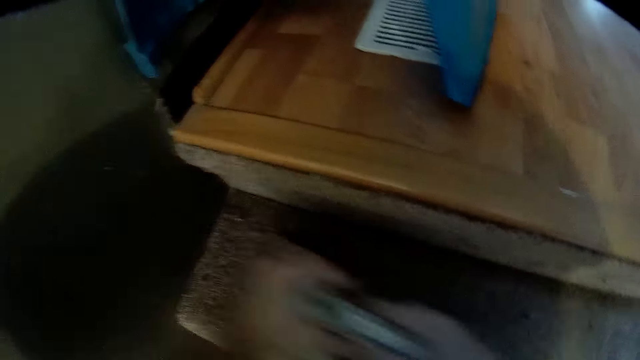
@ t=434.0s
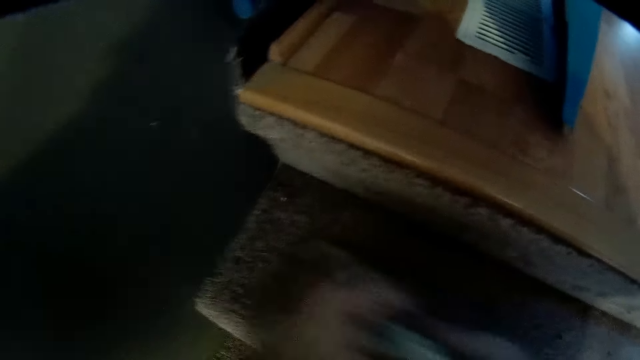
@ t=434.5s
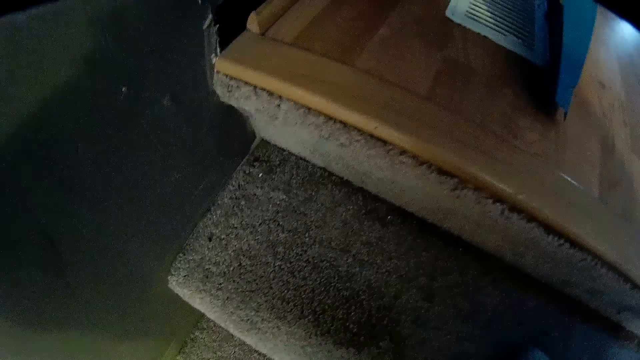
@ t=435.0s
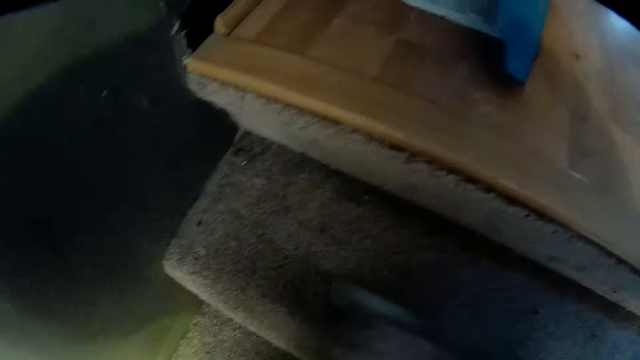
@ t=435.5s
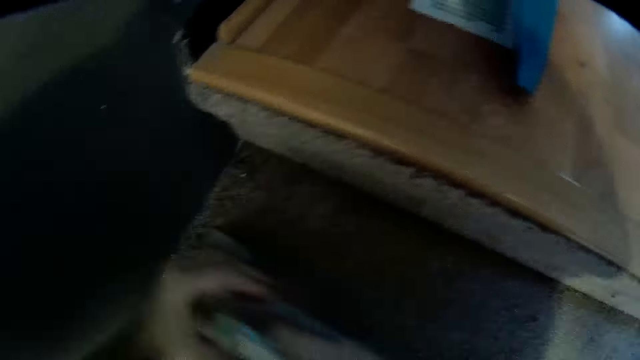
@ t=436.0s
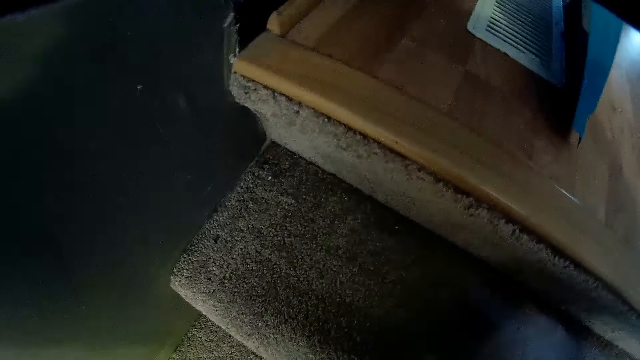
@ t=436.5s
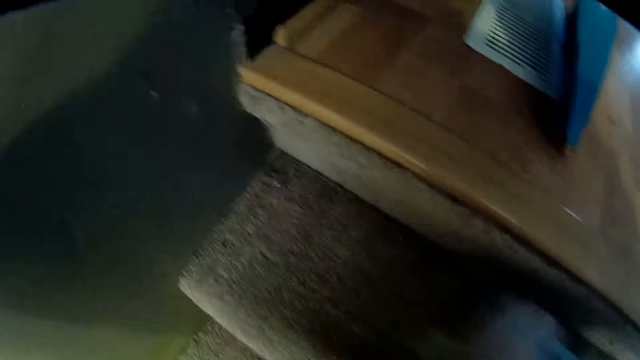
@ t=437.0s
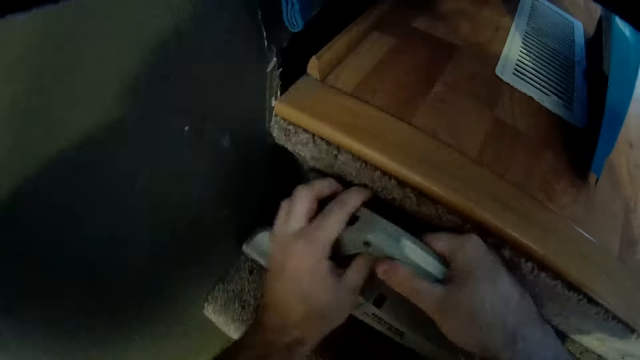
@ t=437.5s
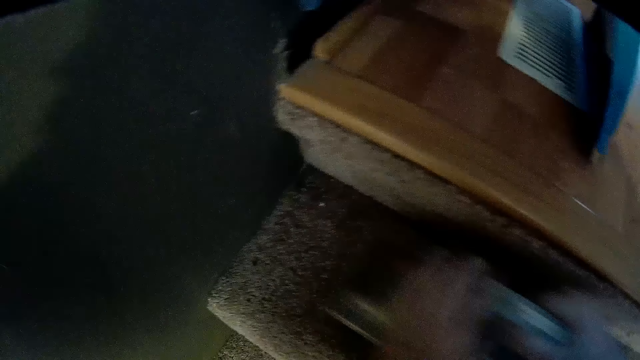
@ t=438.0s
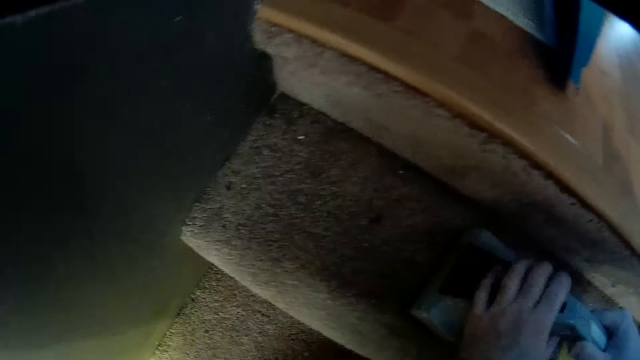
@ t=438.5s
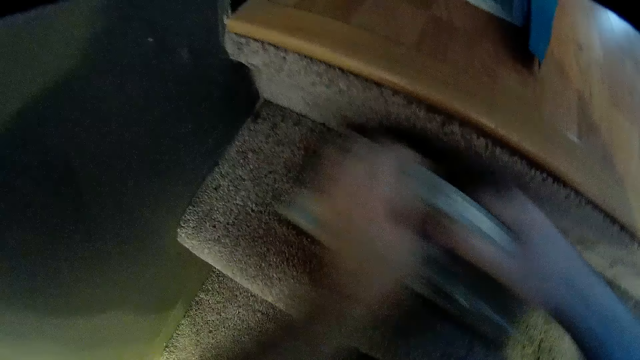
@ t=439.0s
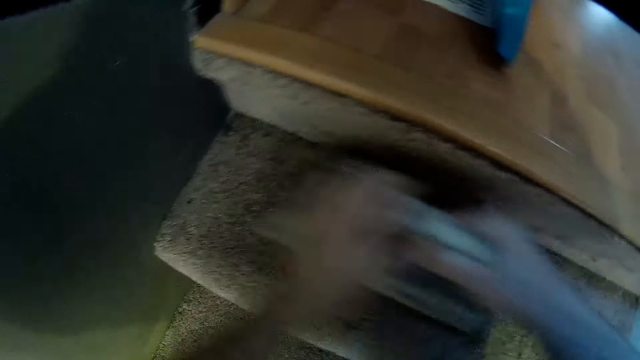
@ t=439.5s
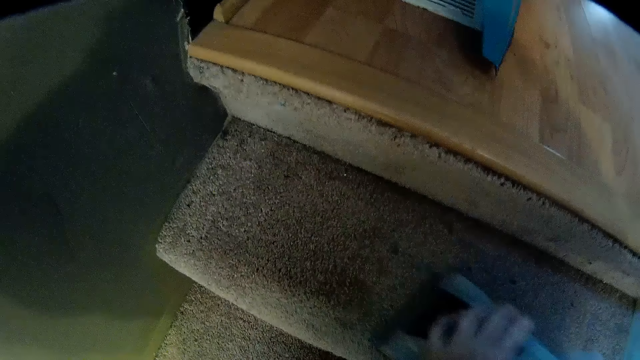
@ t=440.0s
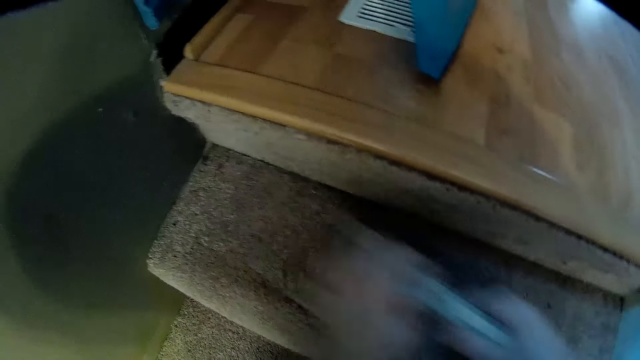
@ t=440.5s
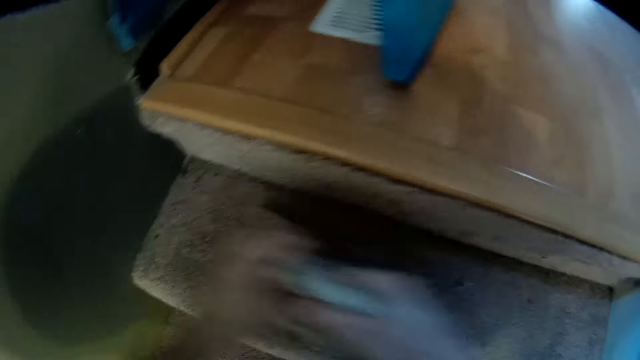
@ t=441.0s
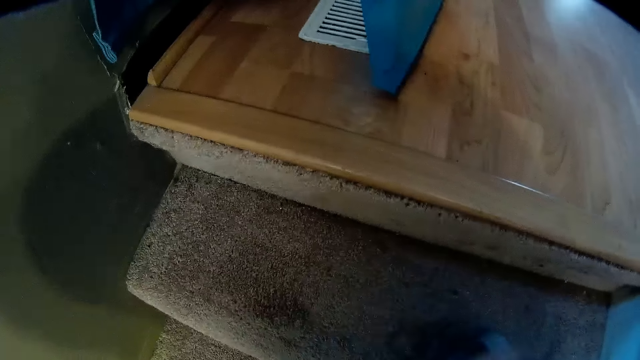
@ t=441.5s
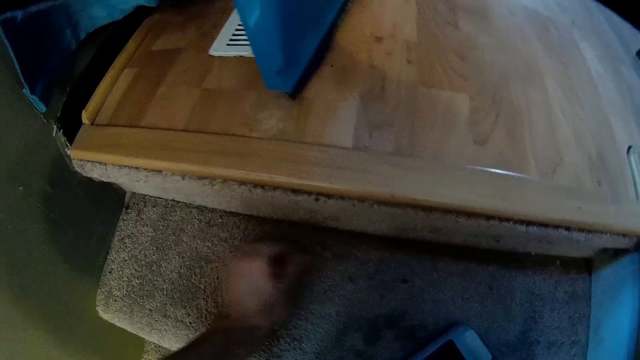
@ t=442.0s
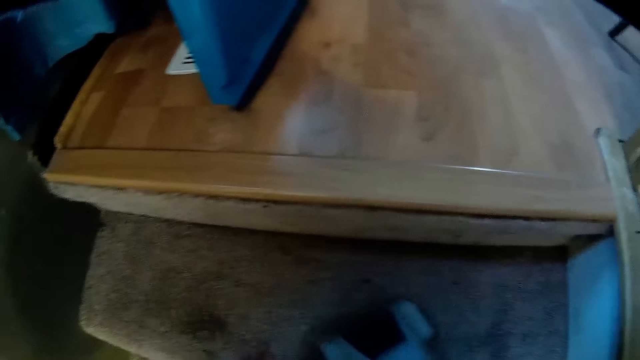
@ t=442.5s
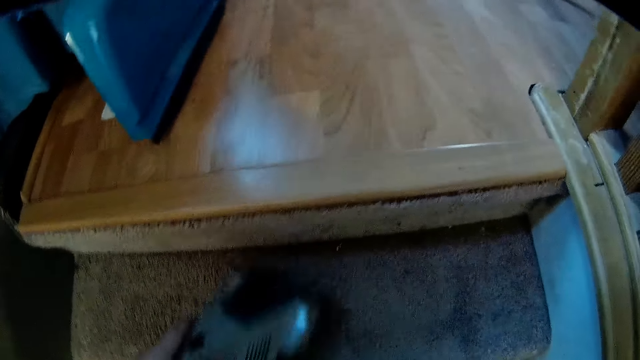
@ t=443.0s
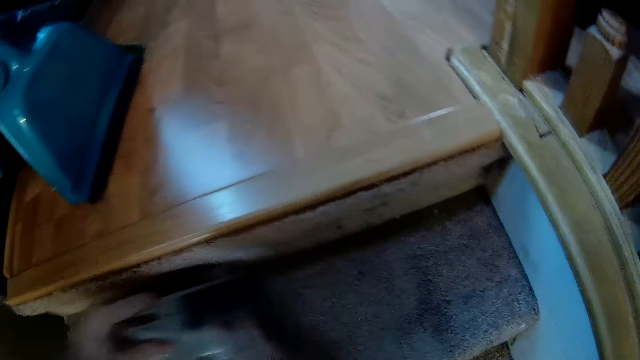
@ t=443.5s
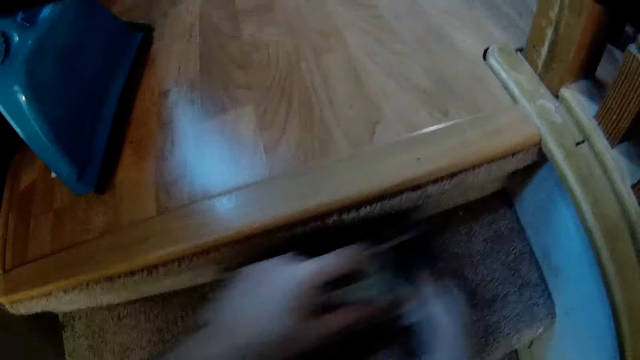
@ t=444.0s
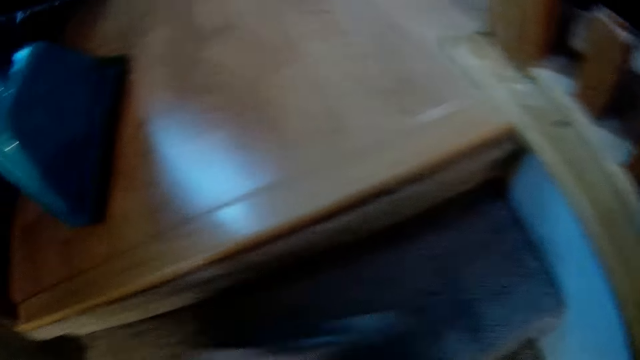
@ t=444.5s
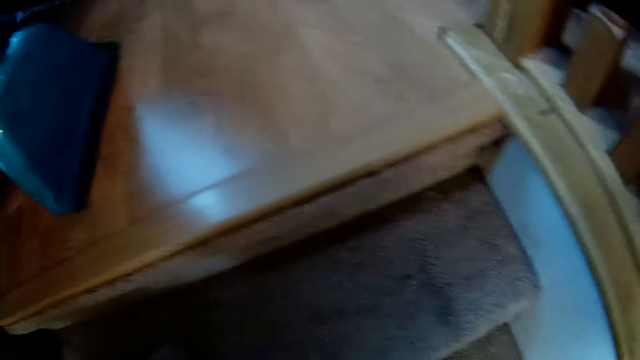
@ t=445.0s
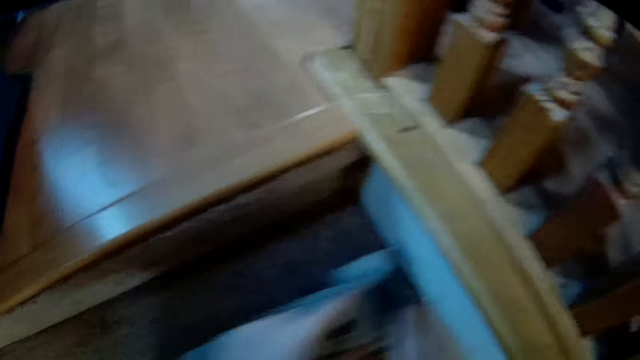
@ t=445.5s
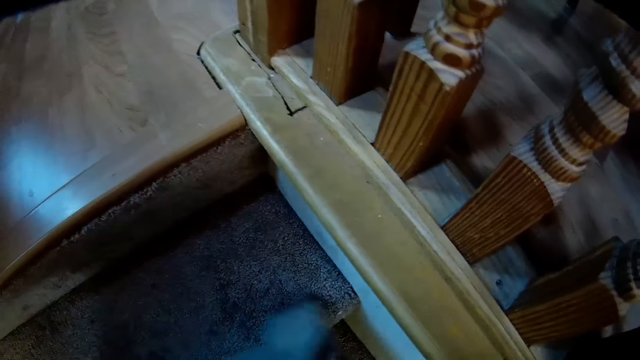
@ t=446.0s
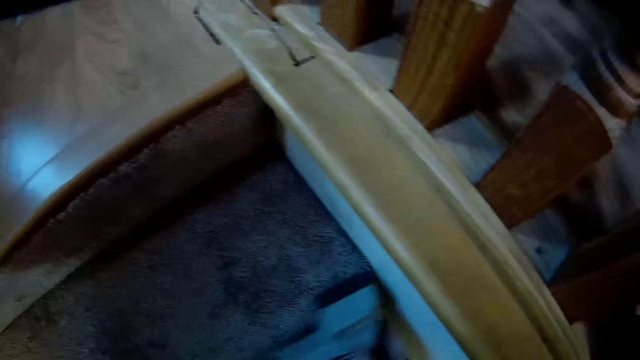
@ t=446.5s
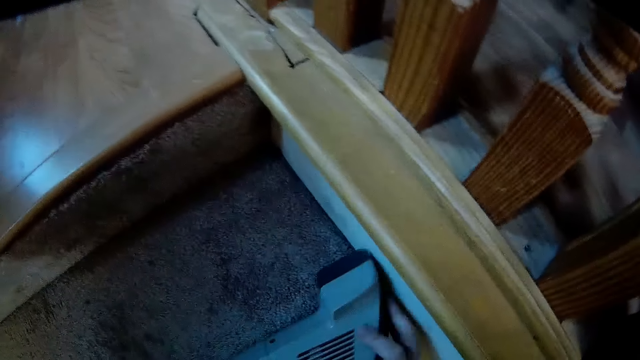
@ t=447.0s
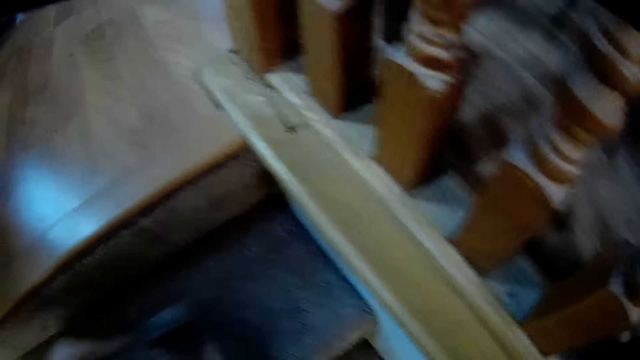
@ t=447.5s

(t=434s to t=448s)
The camera wearer removes something from the stairs. They hold the machine with both hands.

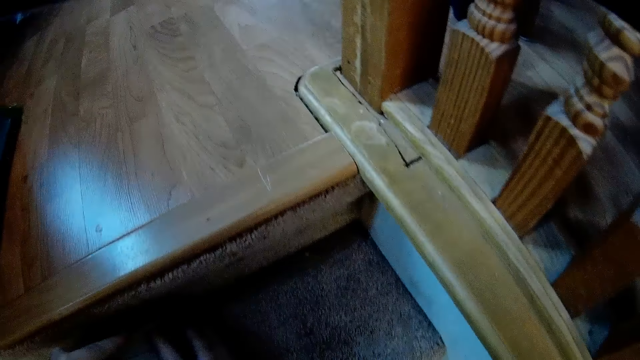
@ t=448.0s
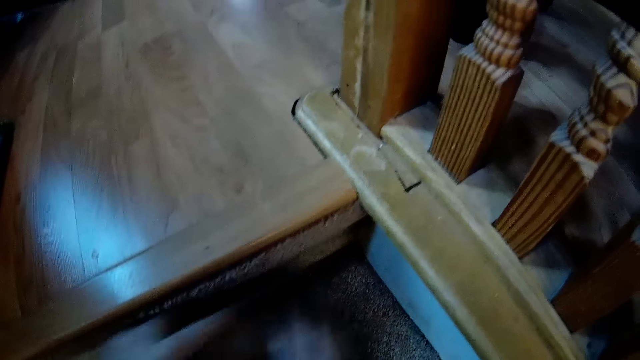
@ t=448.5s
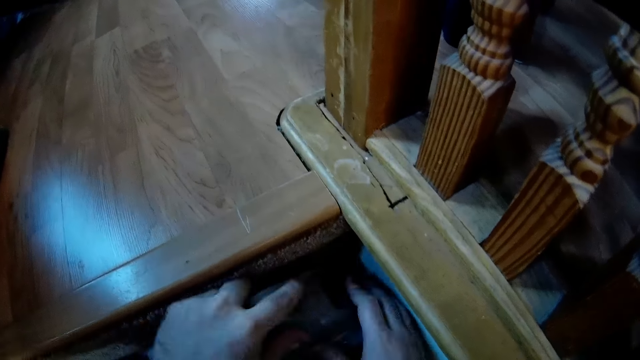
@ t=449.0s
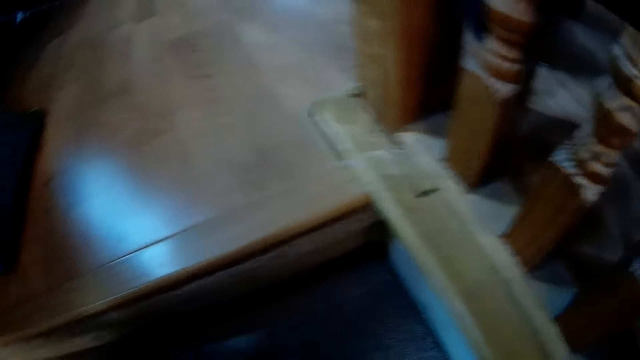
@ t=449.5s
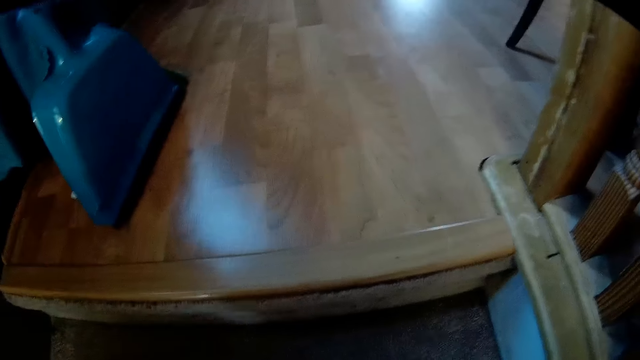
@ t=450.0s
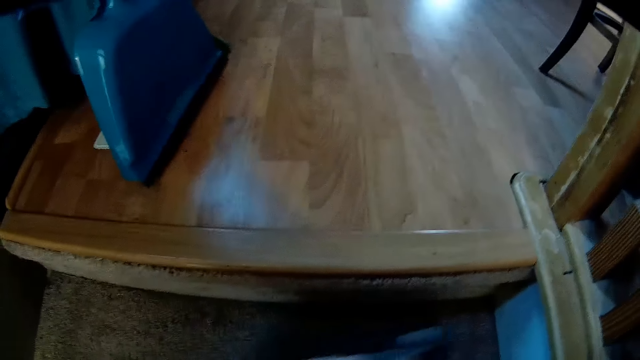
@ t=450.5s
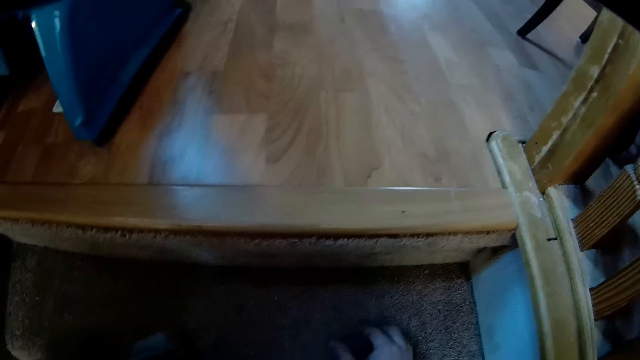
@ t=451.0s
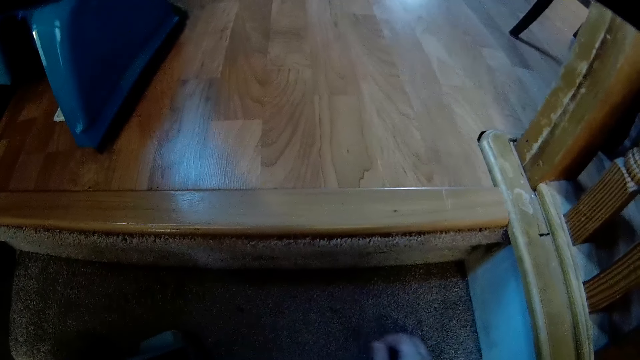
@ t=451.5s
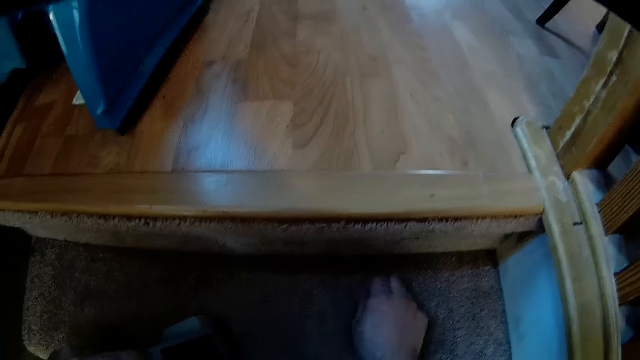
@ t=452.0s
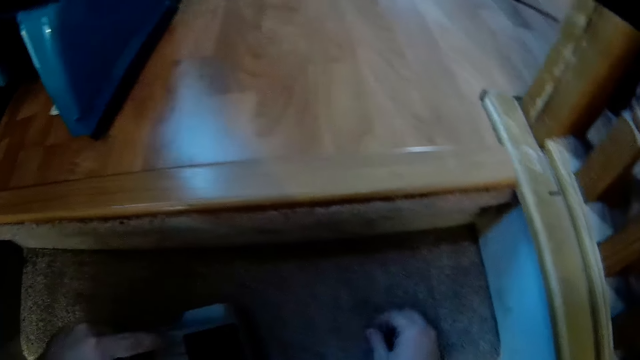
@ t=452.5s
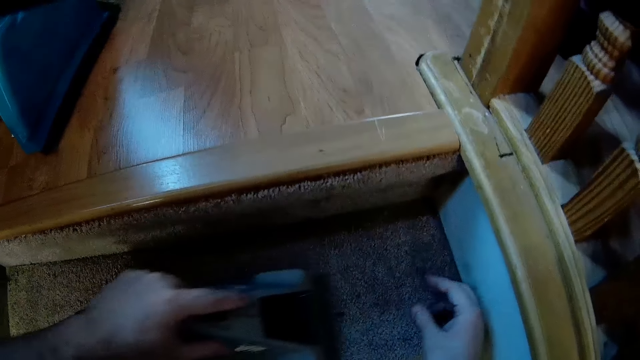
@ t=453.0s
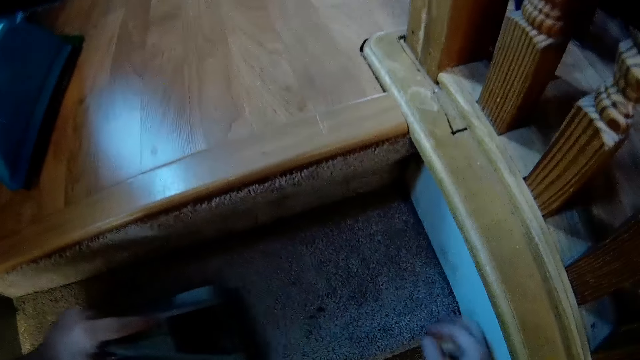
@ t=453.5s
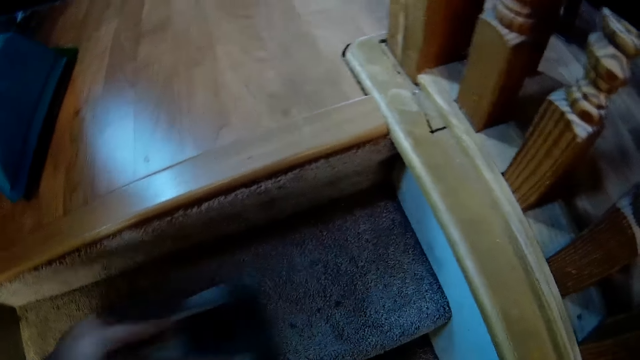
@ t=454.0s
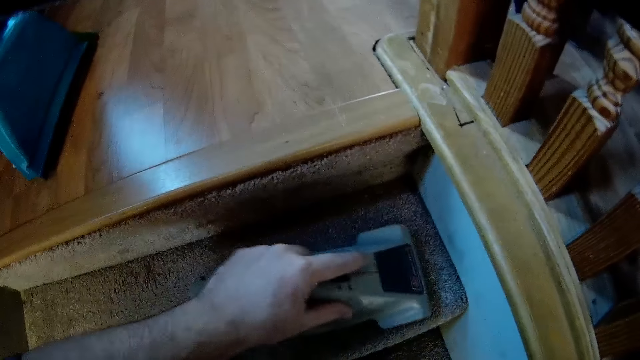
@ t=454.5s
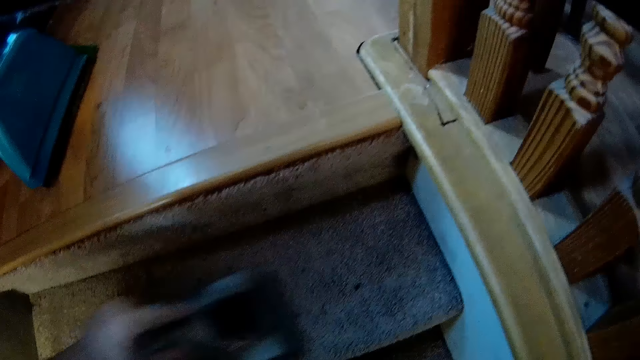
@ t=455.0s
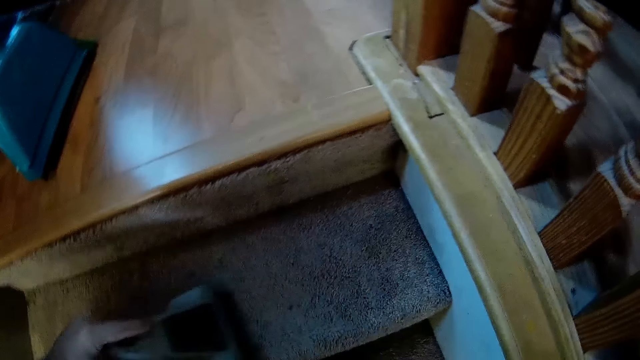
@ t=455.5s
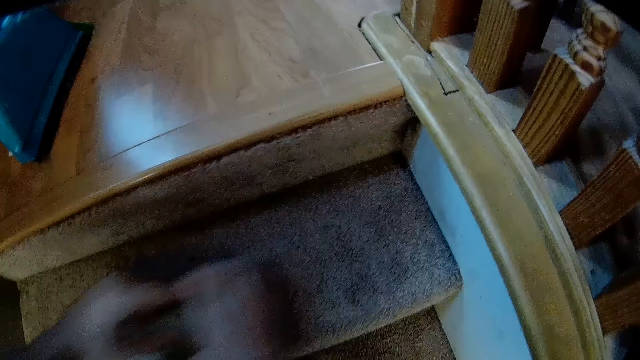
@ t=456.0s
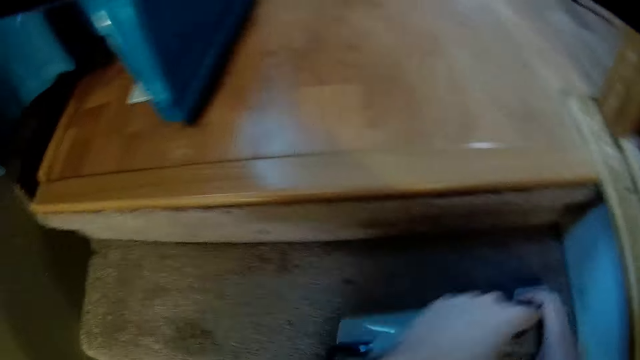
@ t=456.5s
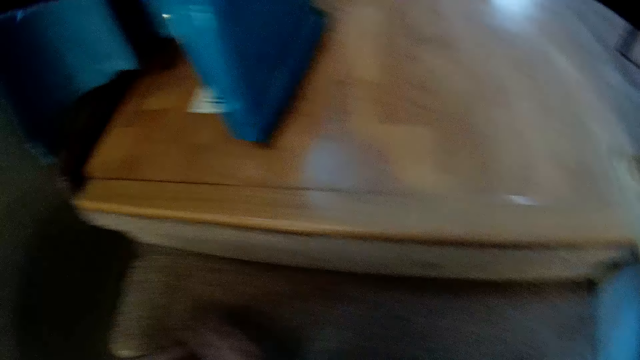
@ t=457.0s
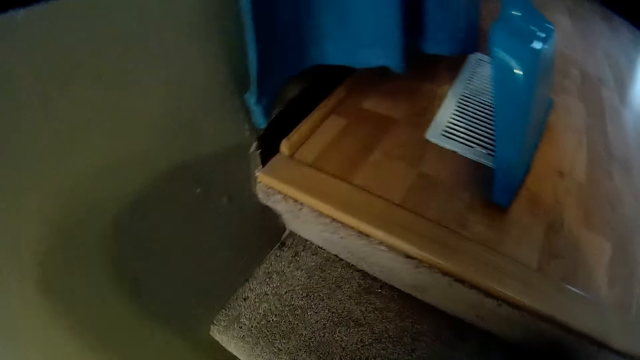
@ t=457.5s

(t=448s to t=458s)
The camera wearer picks dust from the staircase. They suck dust with a machine. They clean the staircase with a vacuum cleaner. They hold the machine with both hands.
